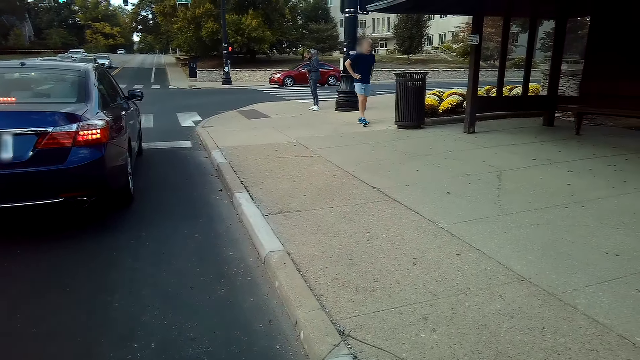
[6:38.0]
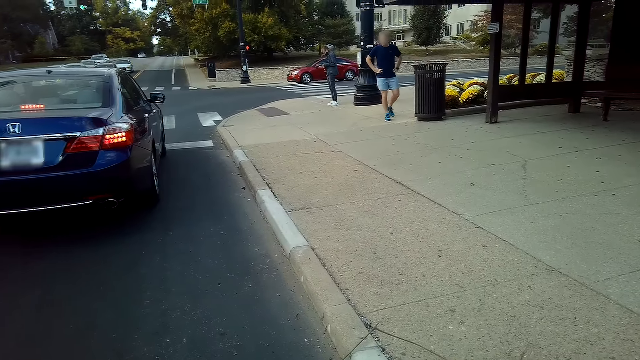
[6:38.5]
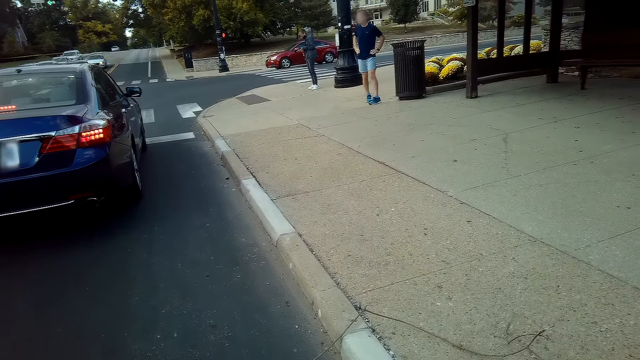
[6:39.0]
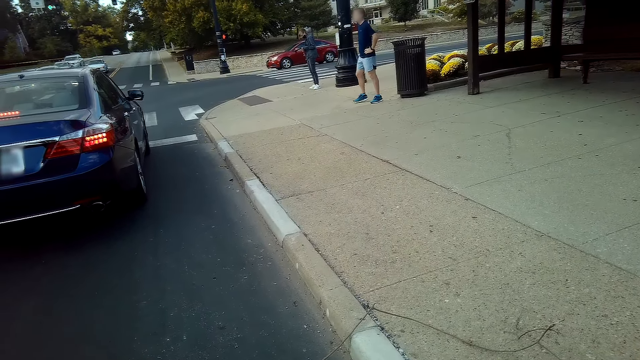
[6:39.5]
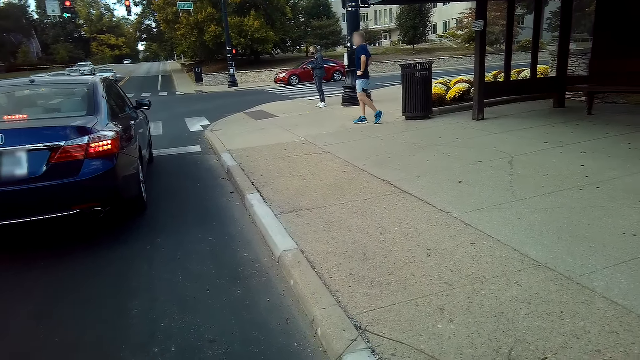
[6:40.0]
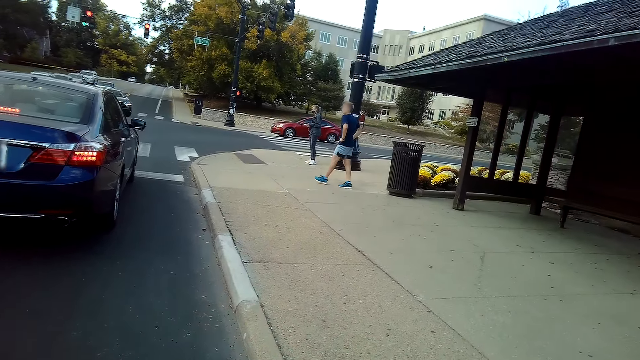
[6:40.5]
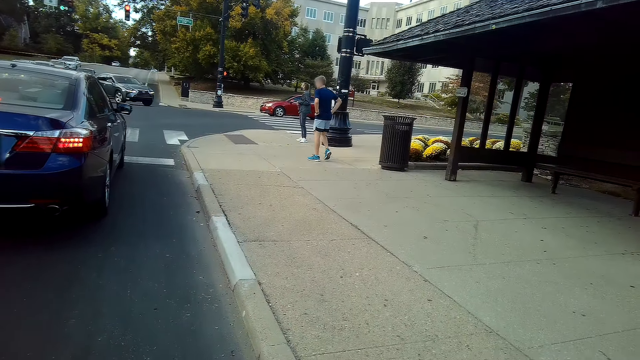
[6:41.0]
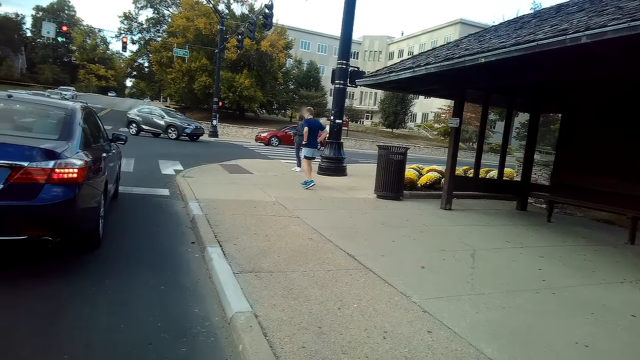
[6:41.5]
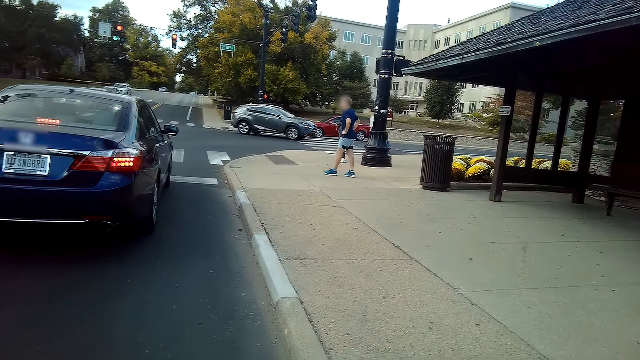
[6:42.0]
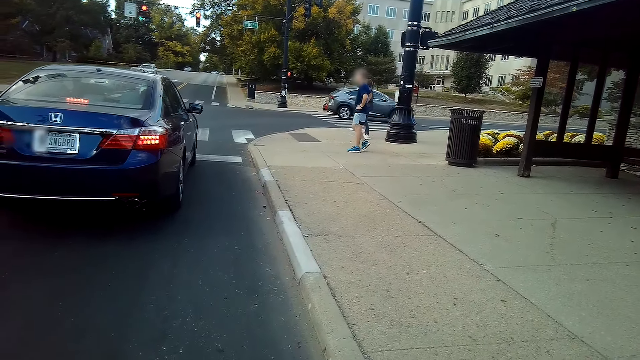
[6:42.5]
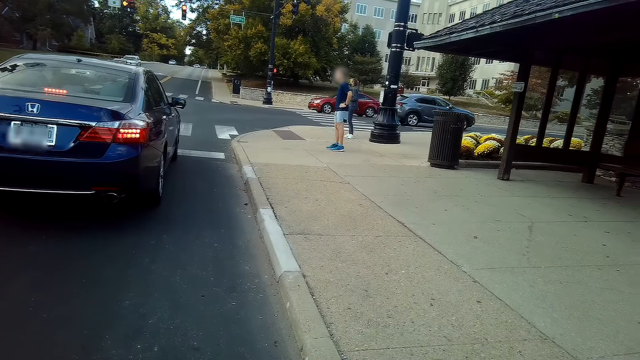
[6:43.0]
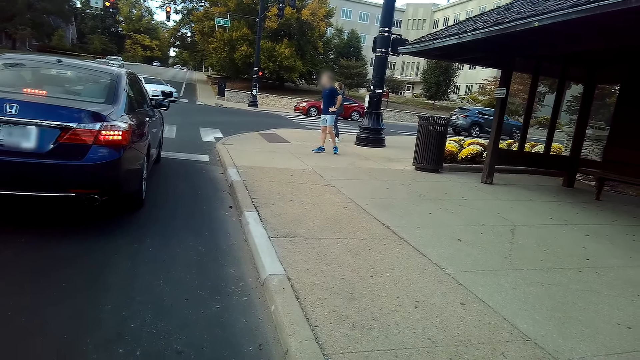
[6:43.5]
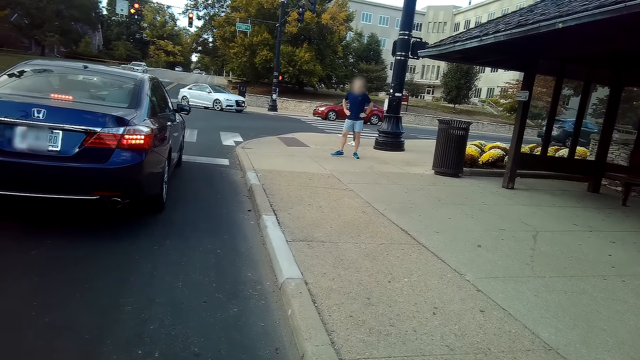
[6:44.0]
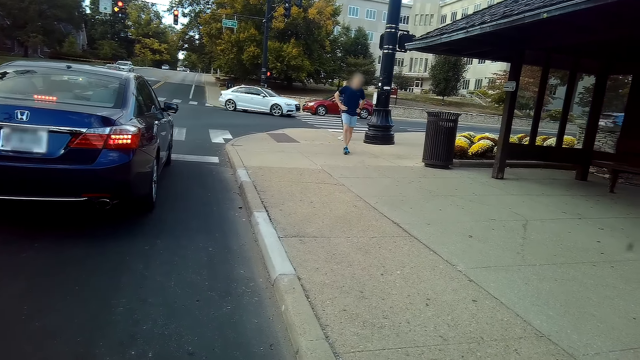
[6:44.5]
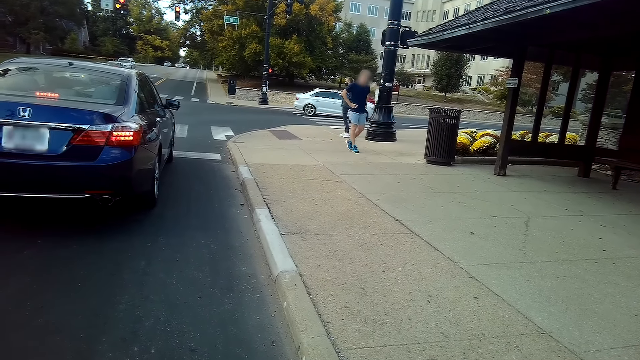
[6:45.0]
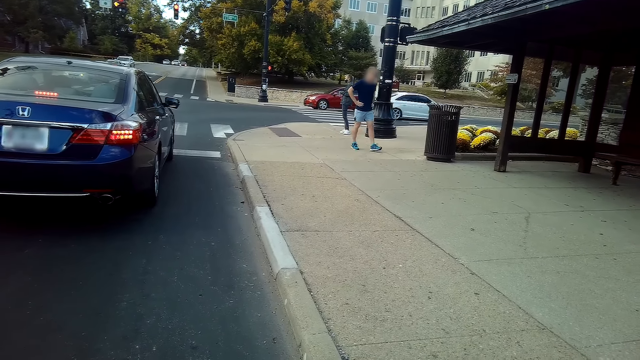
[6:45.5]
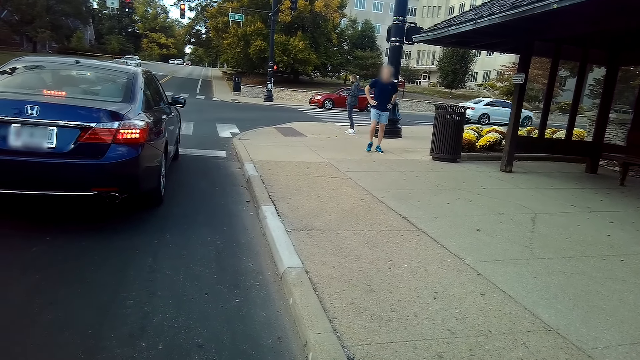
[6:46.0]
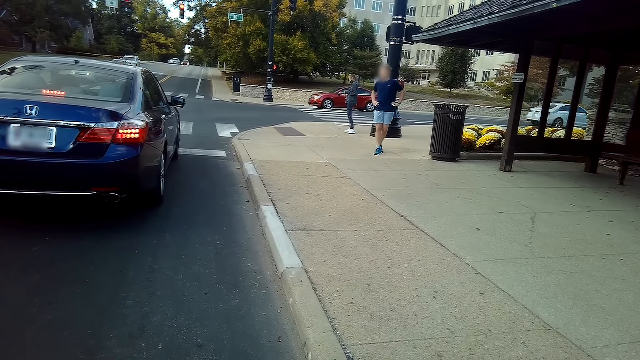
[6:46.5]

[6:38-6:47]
A person walks around.

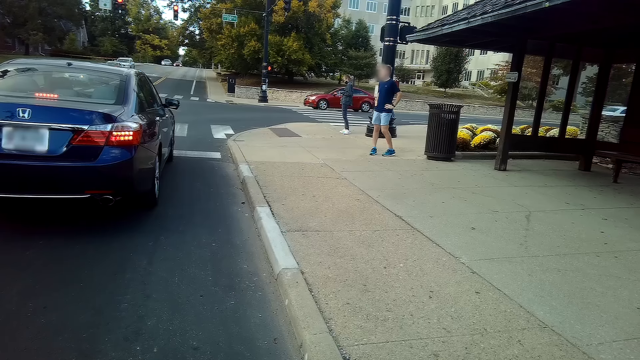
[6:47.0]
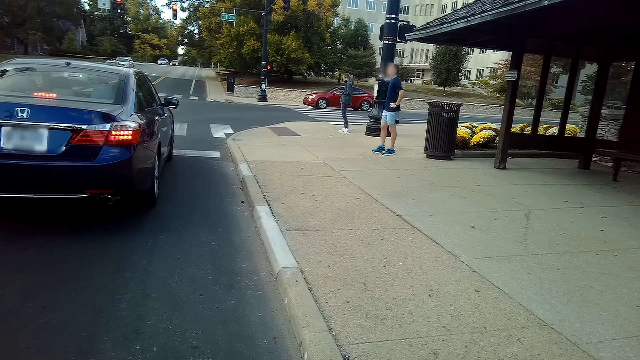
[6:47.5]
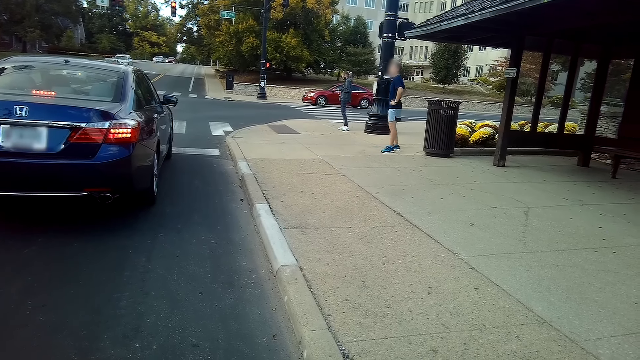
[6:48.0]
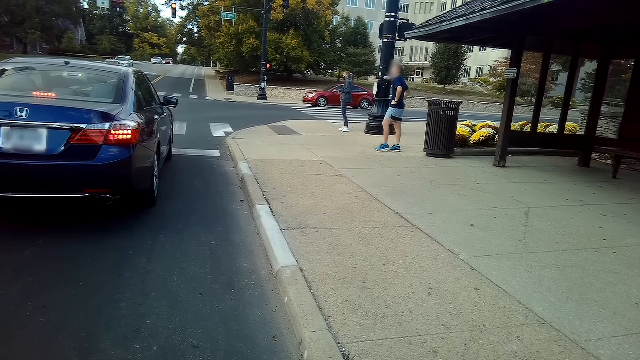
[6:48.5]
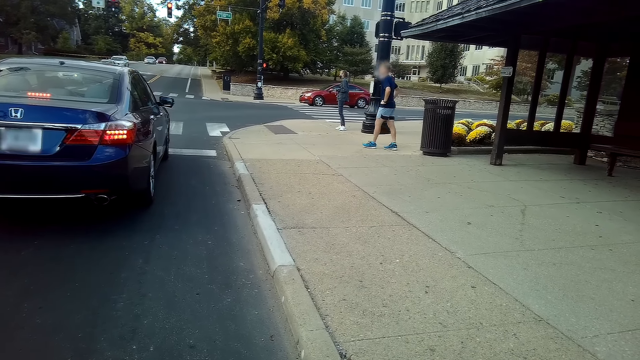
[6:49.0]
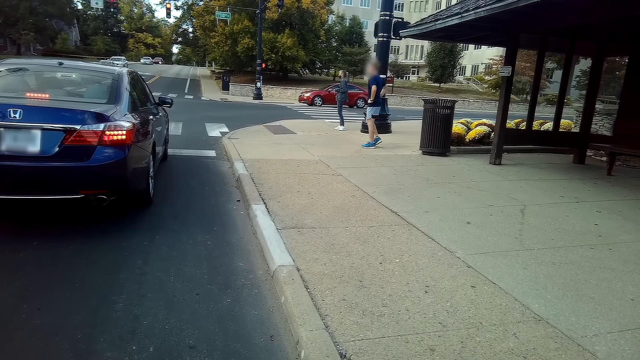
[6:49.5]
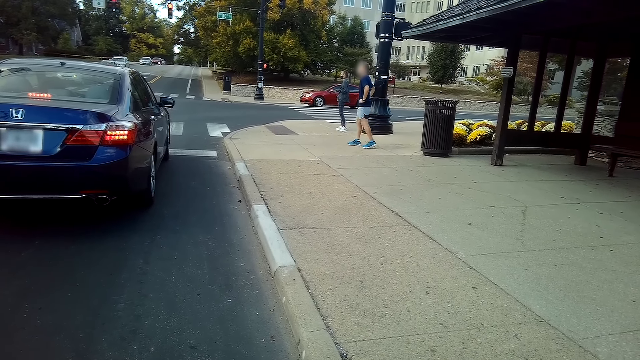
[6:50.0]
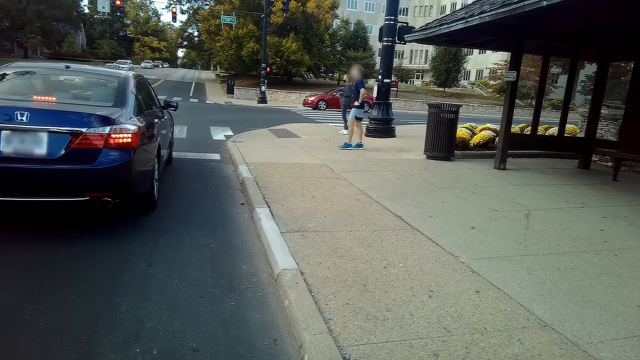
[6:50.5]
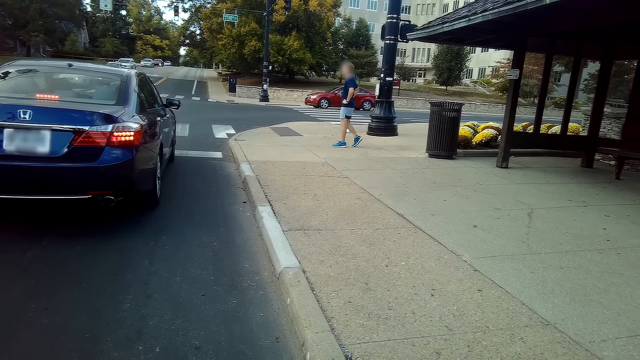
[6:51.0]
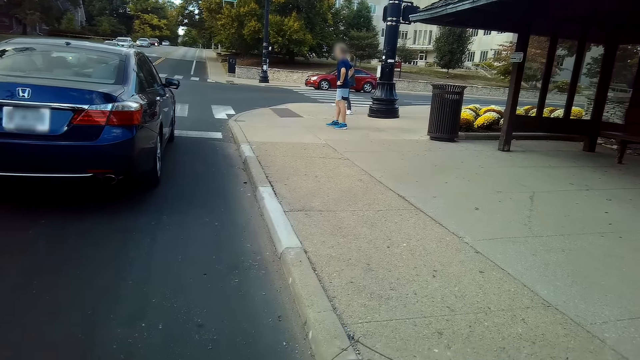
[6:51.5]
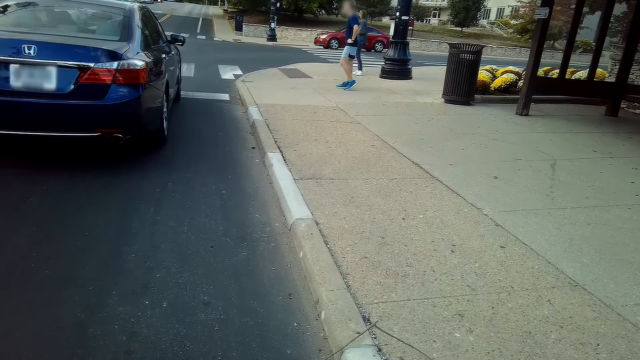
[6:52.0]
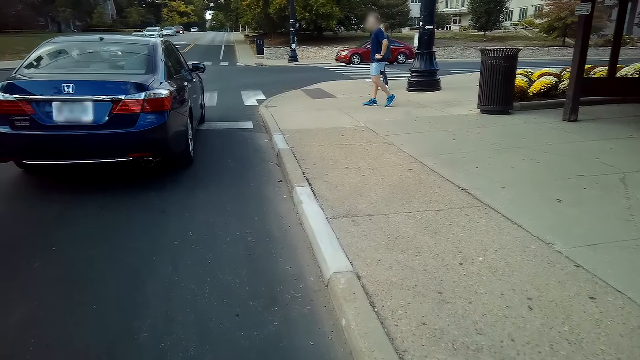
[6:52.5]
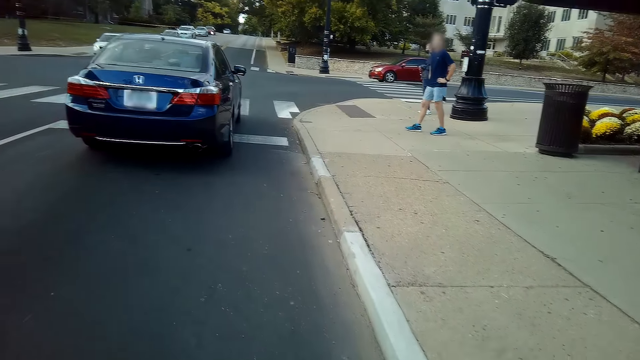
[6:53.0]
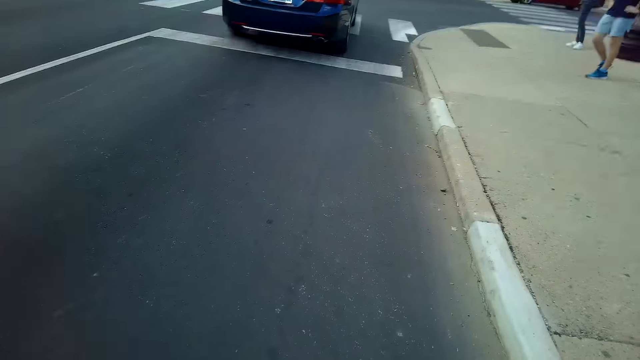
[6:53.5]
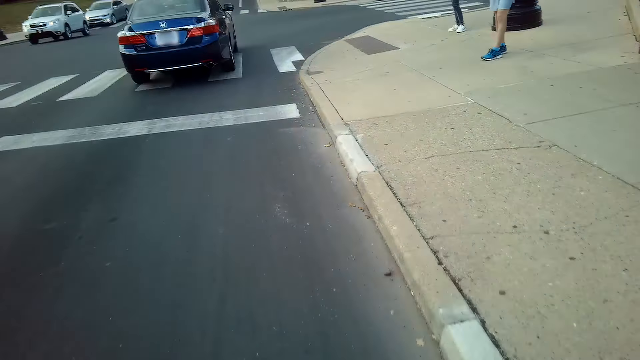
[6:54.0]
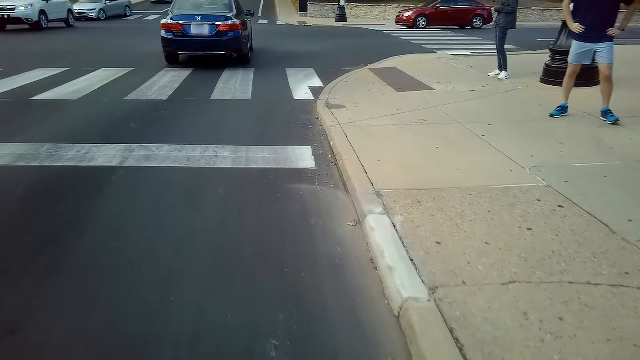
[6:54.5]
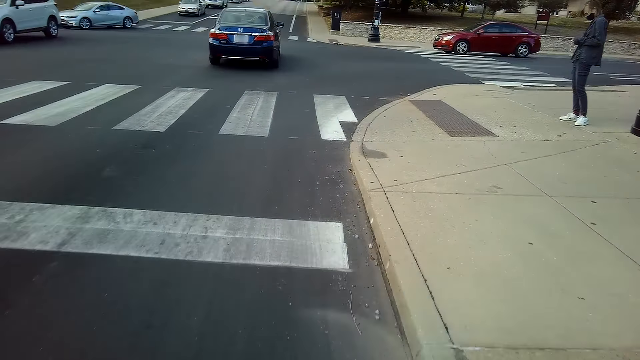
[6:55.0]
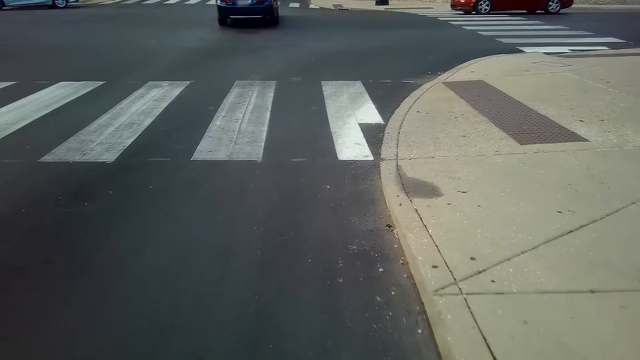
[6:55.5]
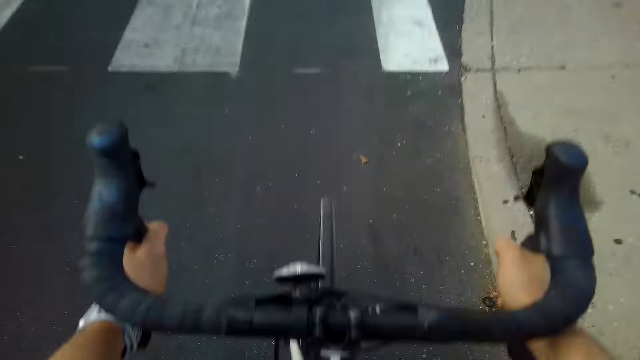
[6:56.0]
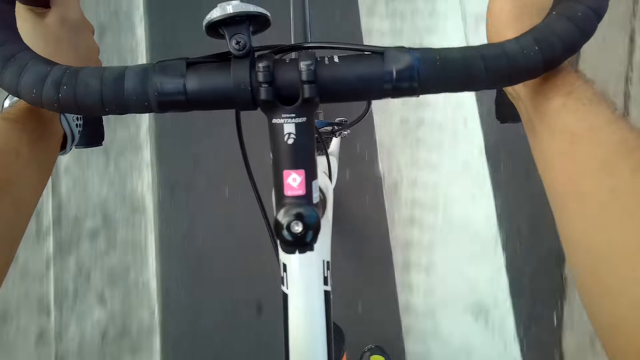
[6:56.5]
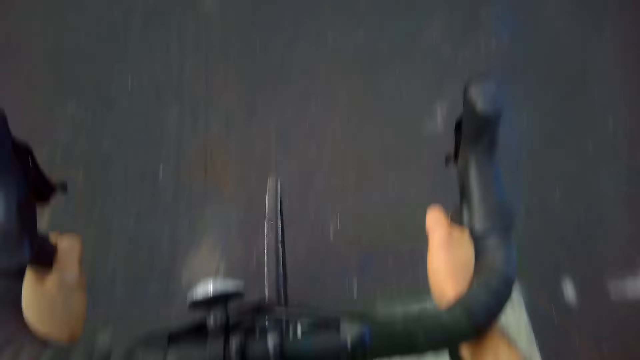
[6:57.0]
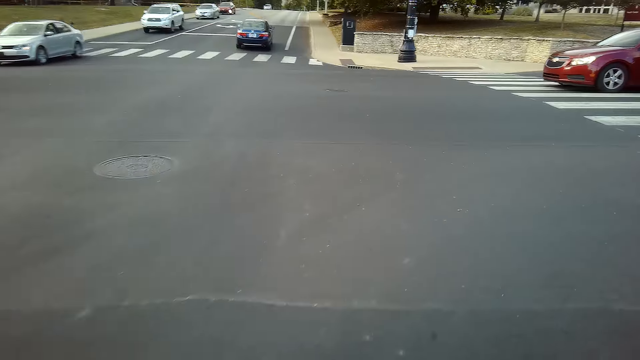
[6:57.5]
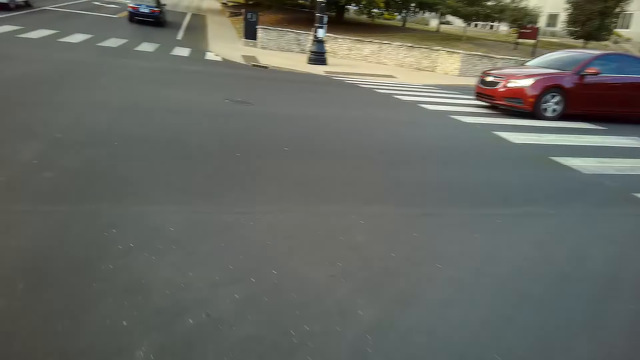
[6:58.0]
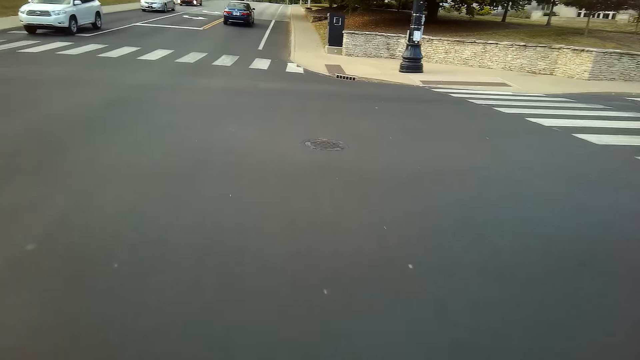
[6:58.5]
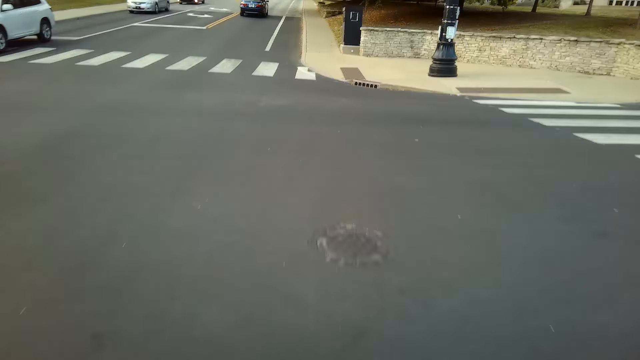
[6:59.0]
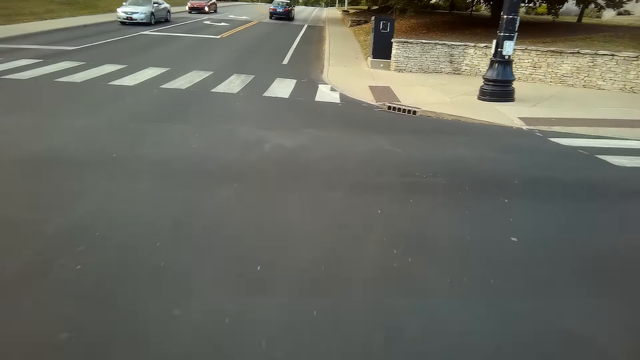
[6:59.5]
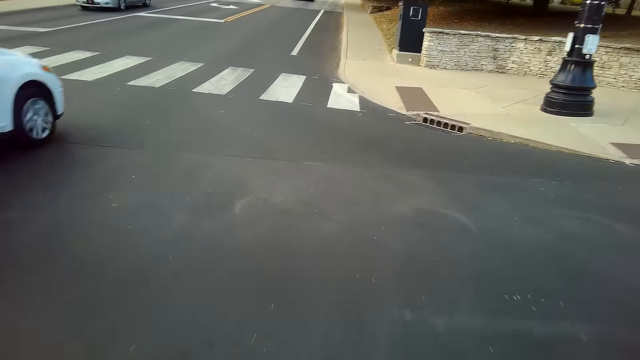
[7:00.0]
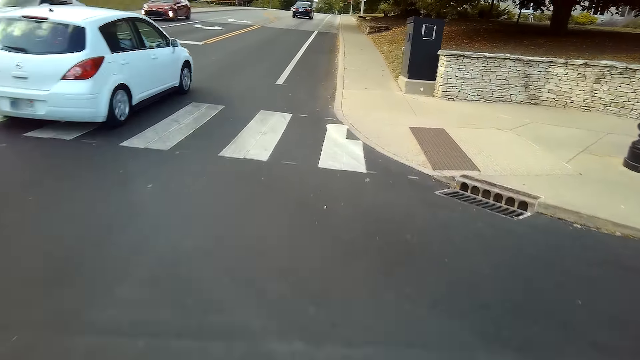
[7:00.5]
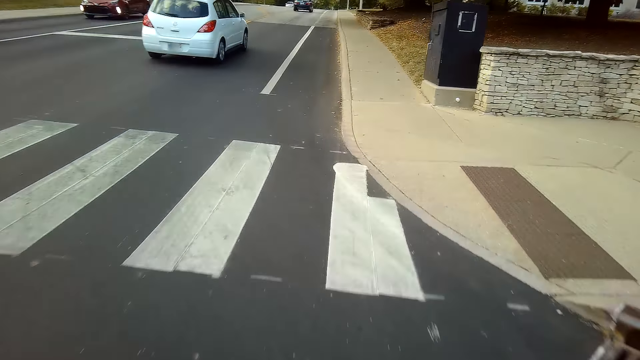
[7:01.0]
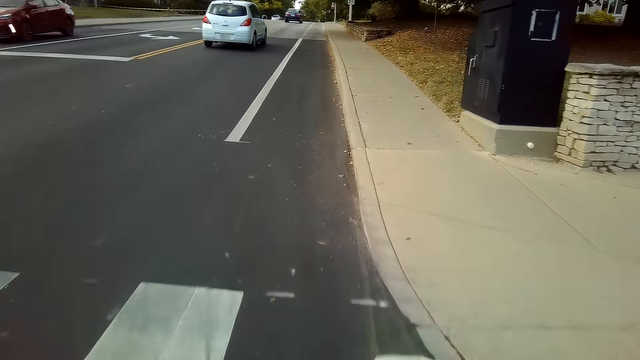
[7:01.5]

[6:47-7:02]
The camera wearer looks around. They ride a mountain bike along the road. They look on the bicycle.
